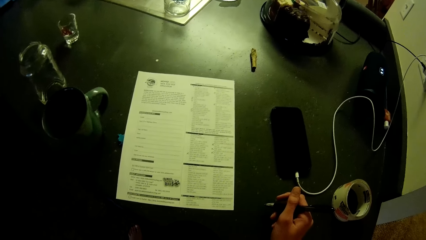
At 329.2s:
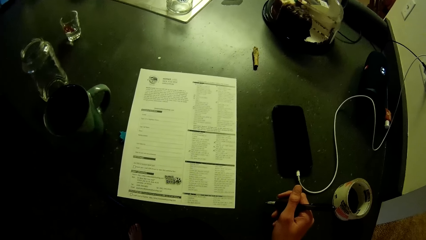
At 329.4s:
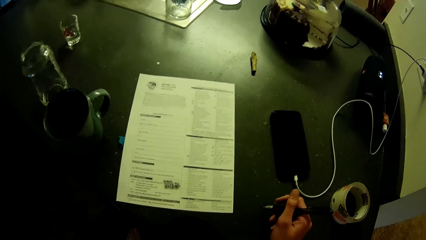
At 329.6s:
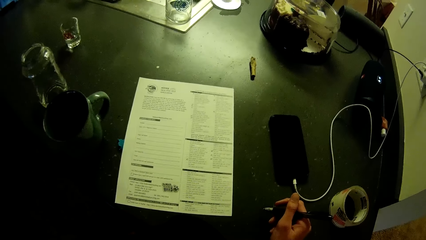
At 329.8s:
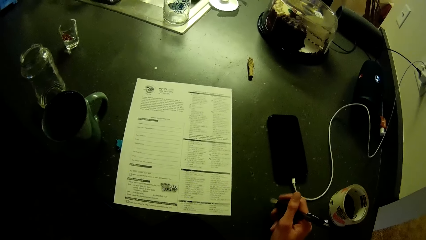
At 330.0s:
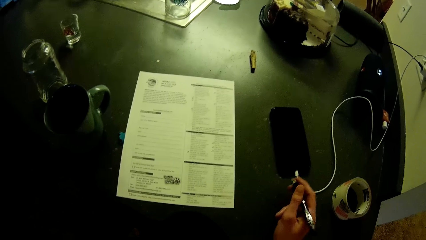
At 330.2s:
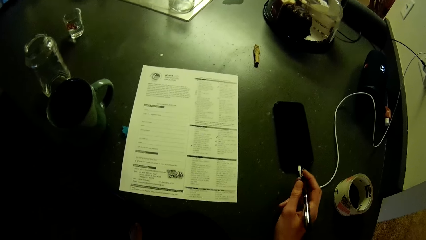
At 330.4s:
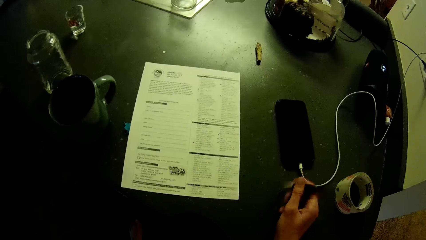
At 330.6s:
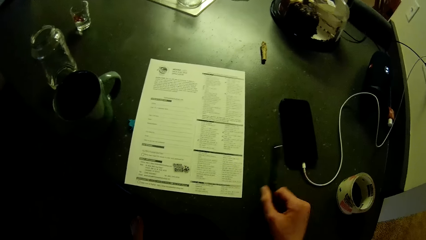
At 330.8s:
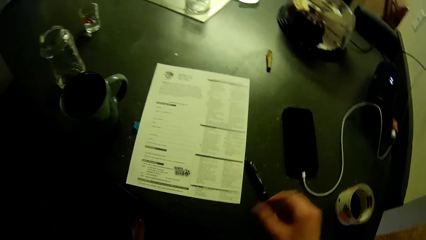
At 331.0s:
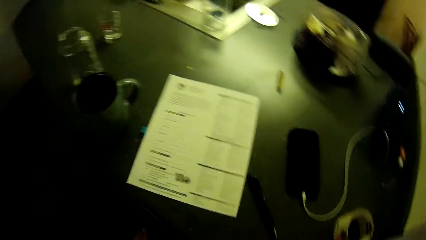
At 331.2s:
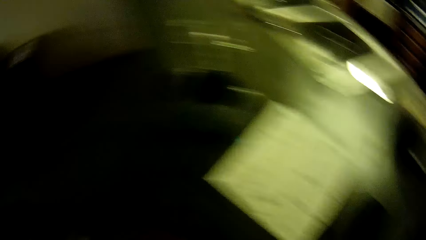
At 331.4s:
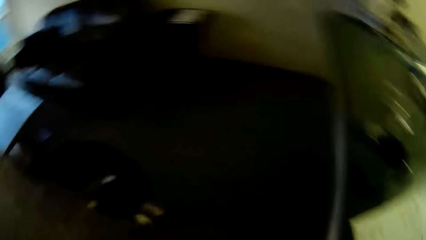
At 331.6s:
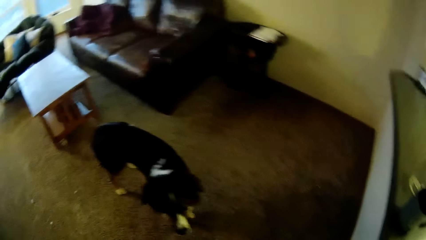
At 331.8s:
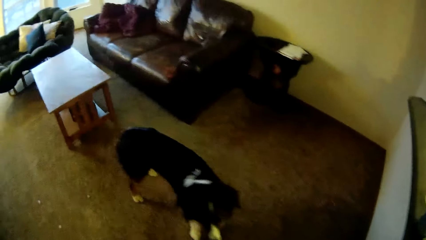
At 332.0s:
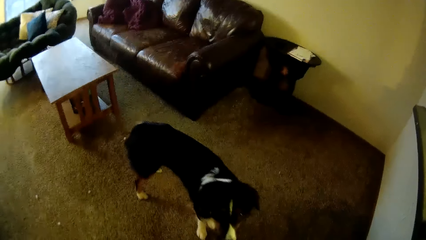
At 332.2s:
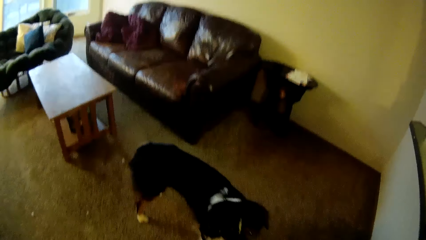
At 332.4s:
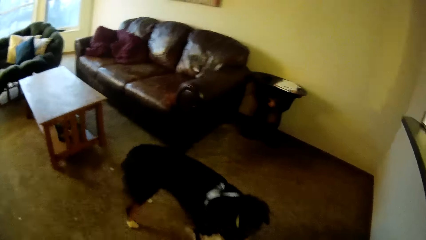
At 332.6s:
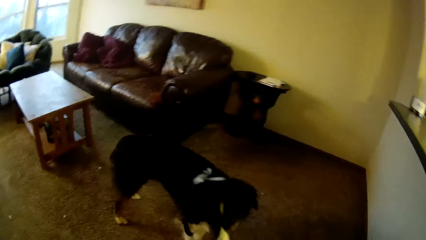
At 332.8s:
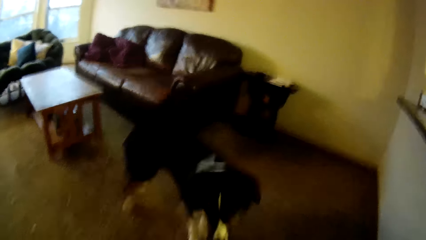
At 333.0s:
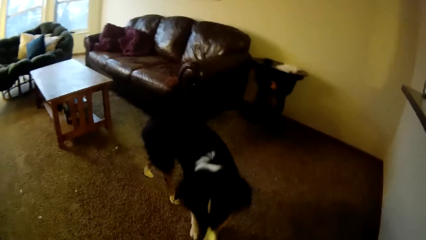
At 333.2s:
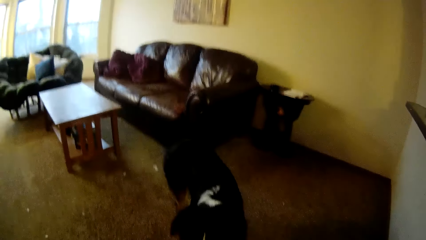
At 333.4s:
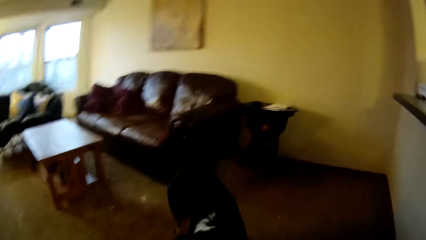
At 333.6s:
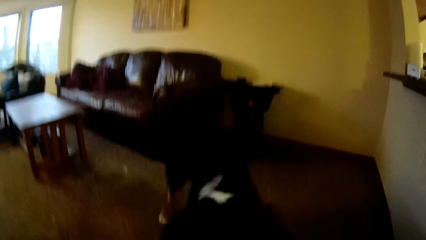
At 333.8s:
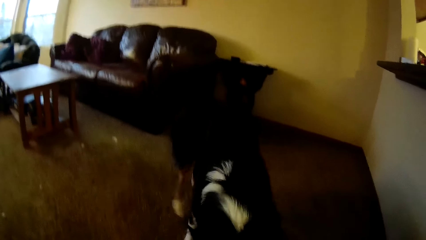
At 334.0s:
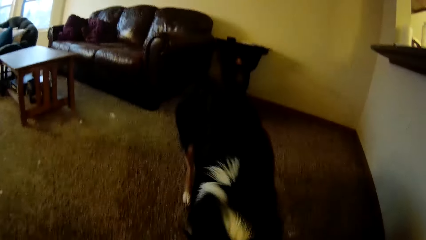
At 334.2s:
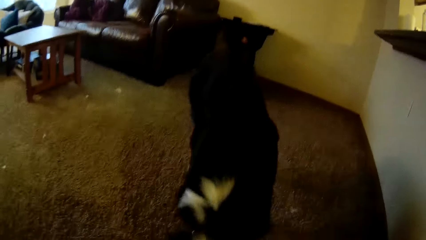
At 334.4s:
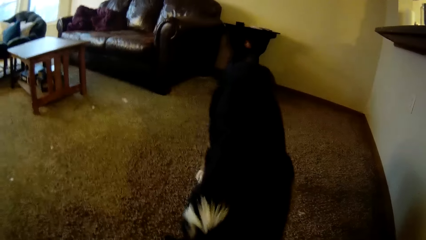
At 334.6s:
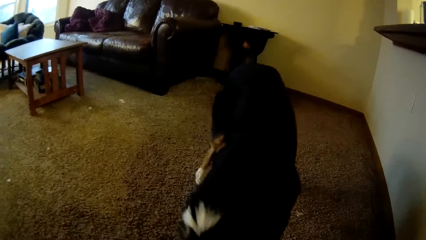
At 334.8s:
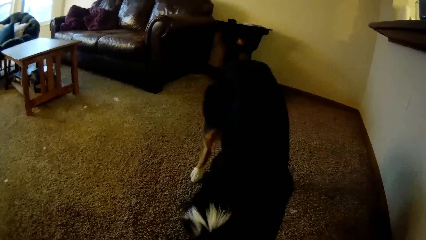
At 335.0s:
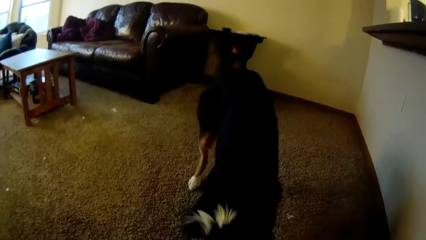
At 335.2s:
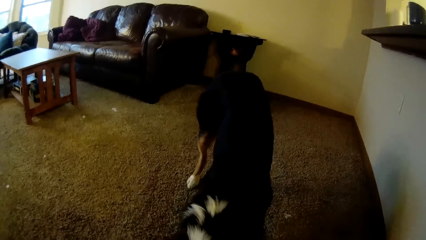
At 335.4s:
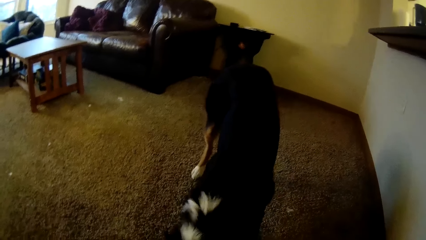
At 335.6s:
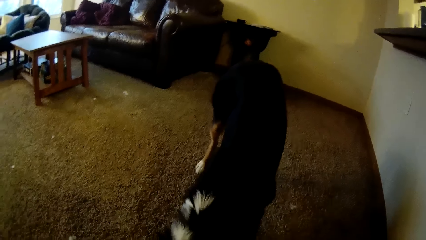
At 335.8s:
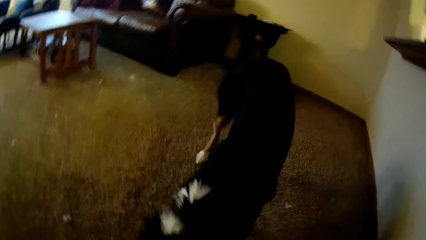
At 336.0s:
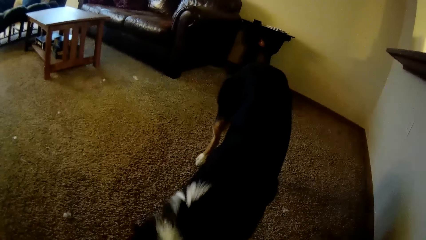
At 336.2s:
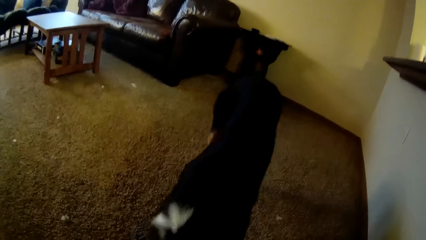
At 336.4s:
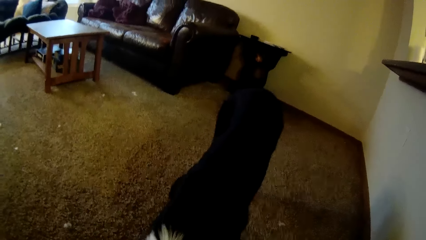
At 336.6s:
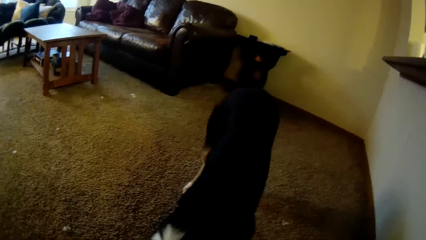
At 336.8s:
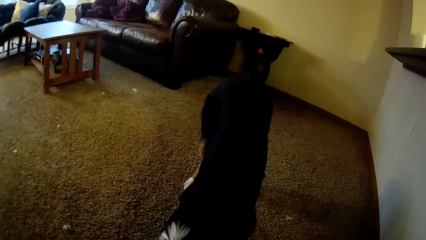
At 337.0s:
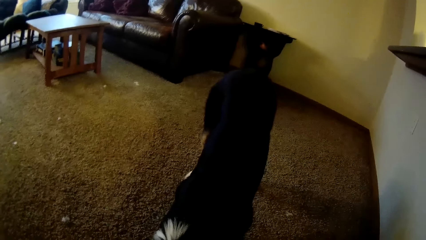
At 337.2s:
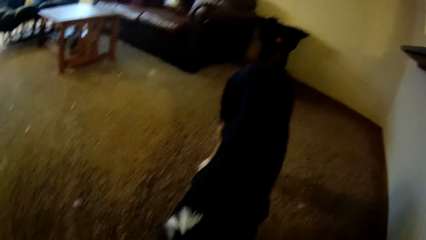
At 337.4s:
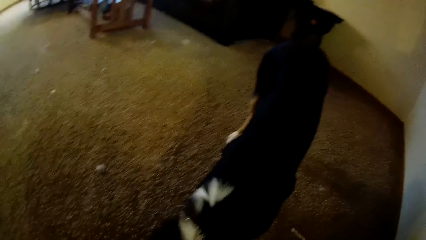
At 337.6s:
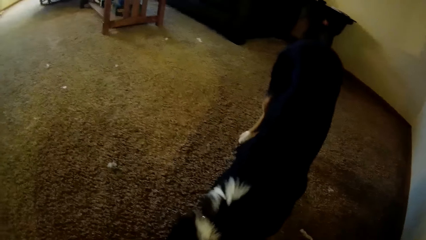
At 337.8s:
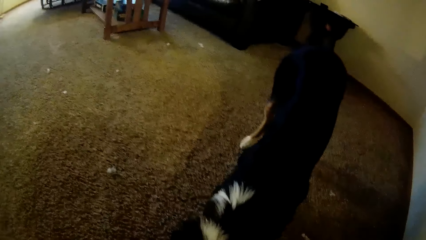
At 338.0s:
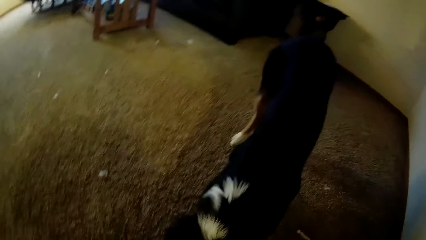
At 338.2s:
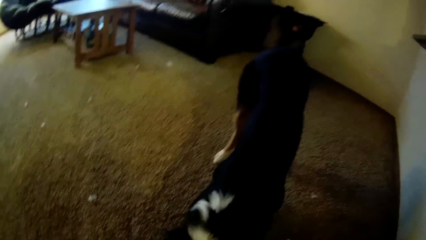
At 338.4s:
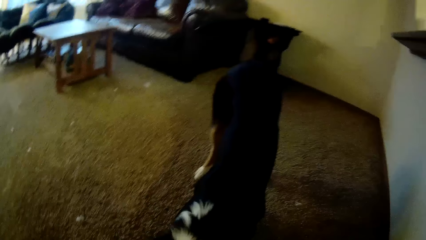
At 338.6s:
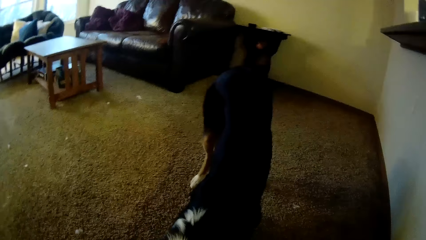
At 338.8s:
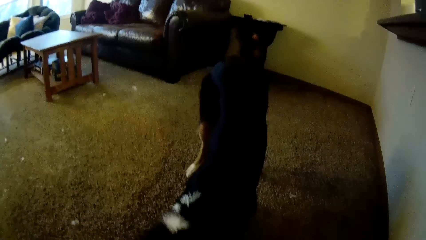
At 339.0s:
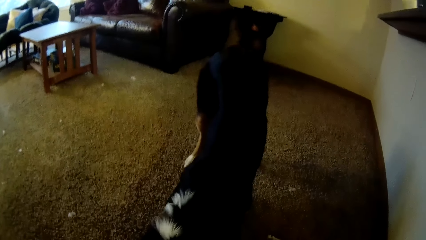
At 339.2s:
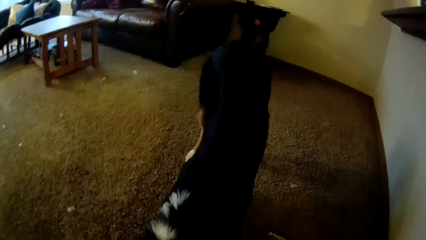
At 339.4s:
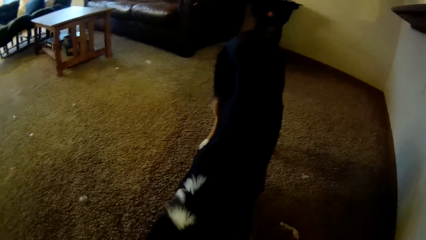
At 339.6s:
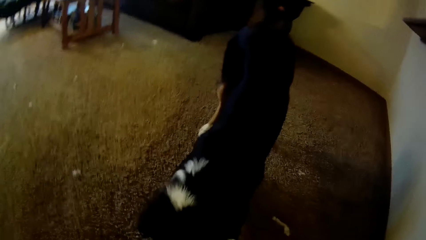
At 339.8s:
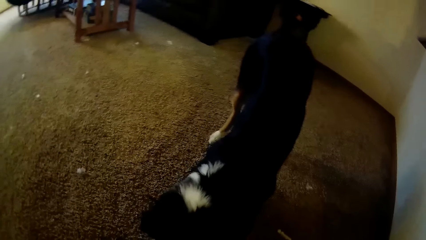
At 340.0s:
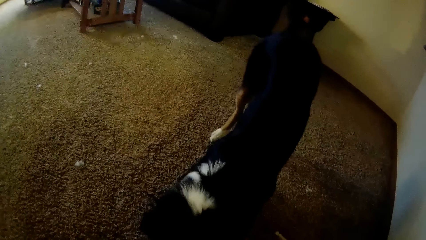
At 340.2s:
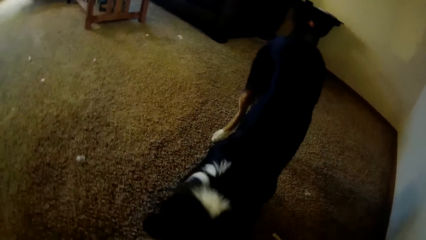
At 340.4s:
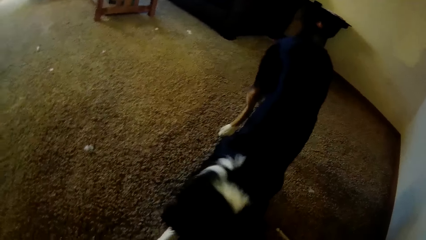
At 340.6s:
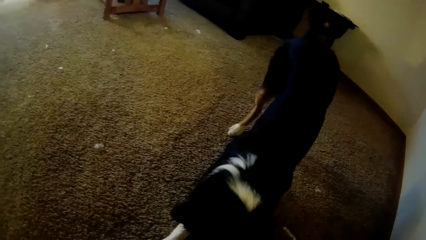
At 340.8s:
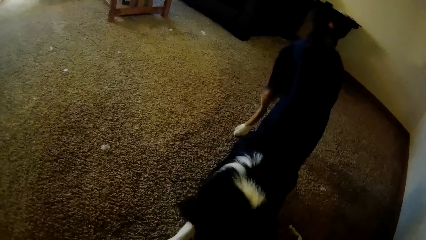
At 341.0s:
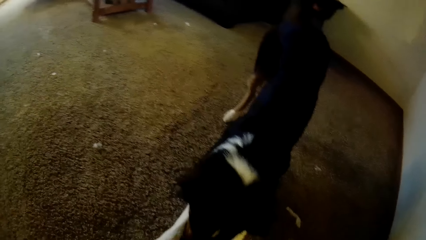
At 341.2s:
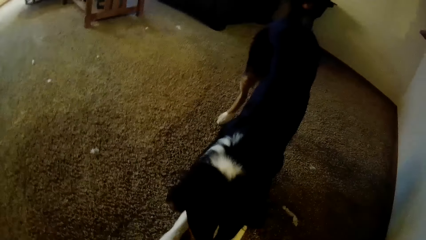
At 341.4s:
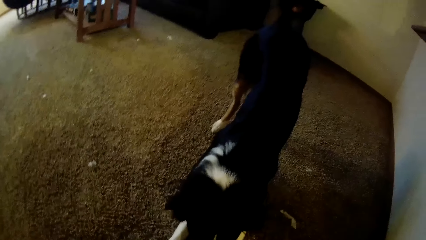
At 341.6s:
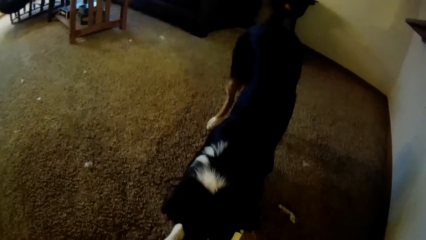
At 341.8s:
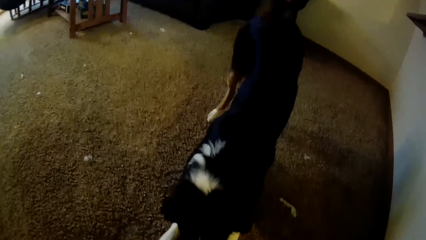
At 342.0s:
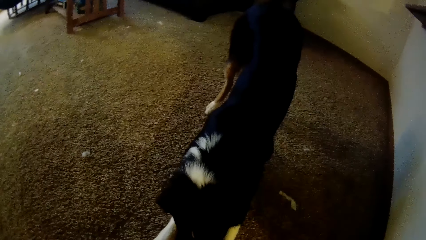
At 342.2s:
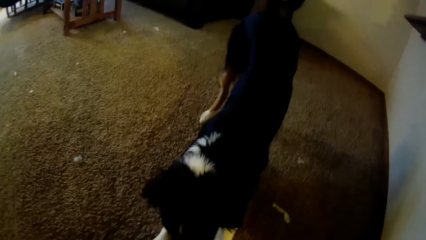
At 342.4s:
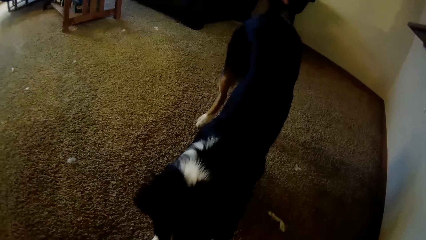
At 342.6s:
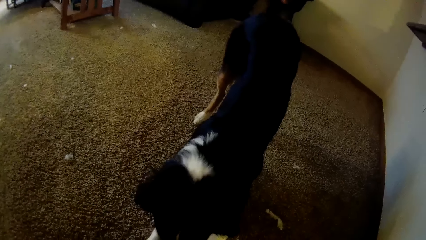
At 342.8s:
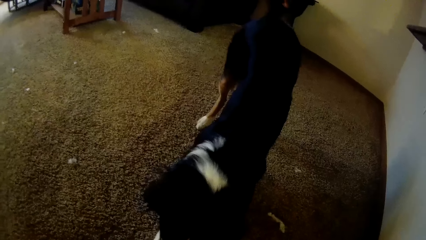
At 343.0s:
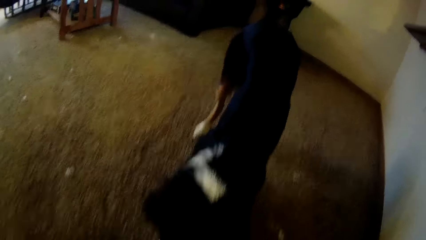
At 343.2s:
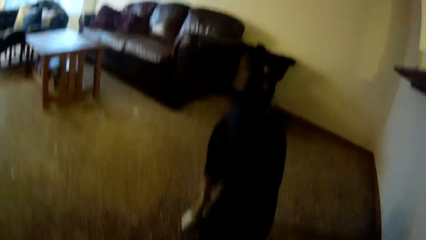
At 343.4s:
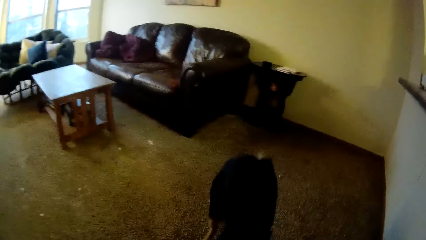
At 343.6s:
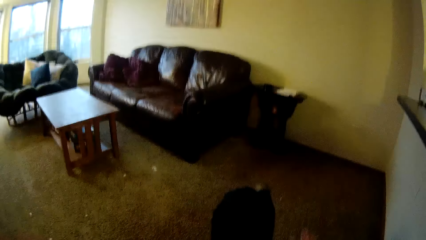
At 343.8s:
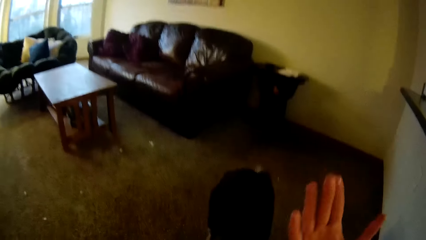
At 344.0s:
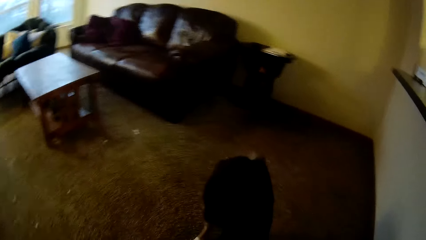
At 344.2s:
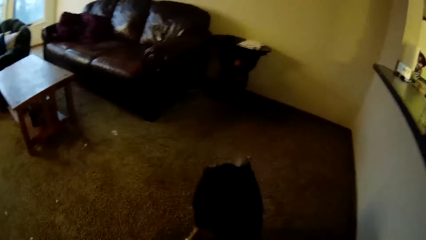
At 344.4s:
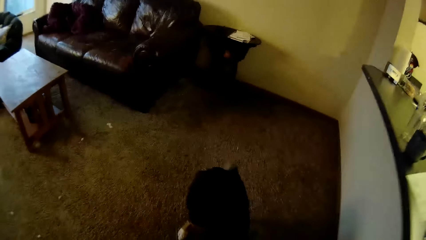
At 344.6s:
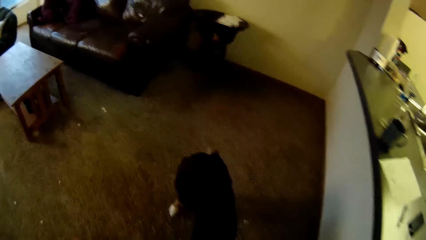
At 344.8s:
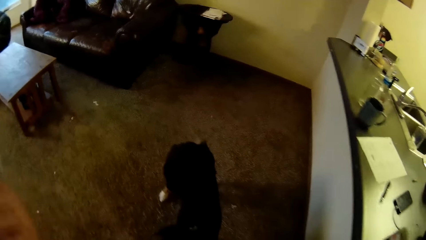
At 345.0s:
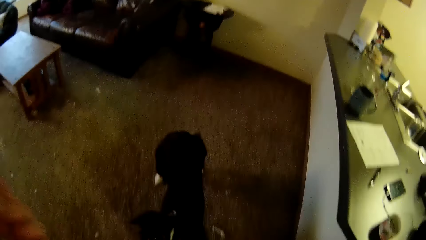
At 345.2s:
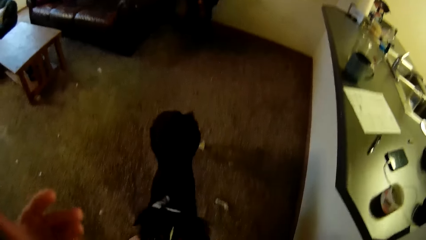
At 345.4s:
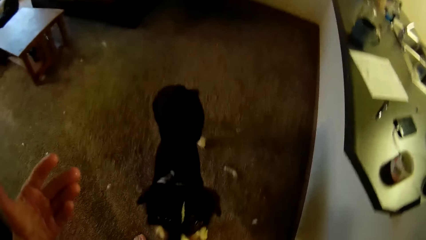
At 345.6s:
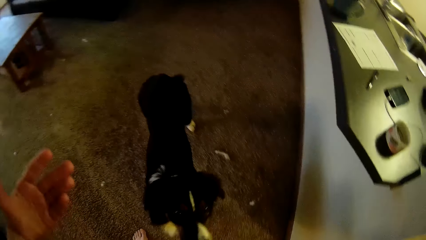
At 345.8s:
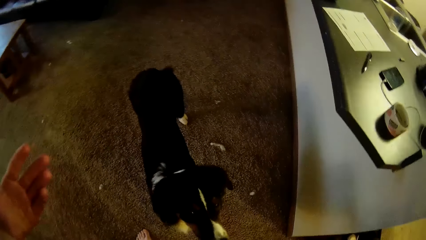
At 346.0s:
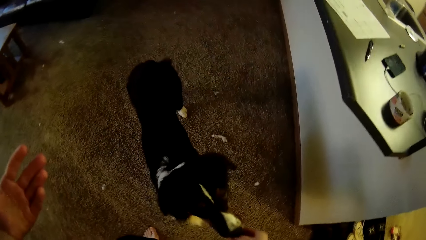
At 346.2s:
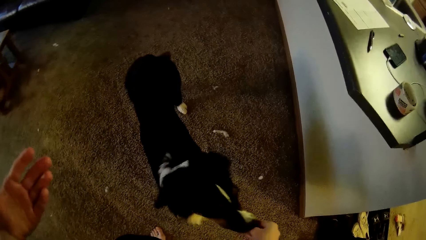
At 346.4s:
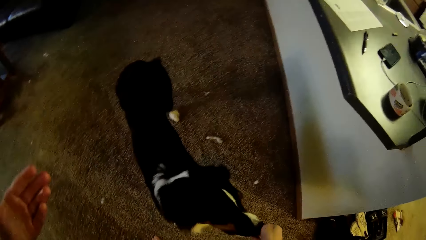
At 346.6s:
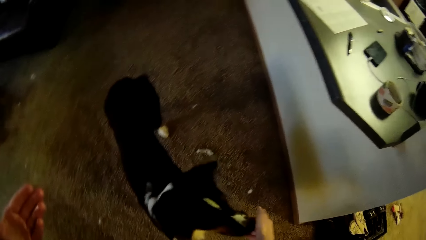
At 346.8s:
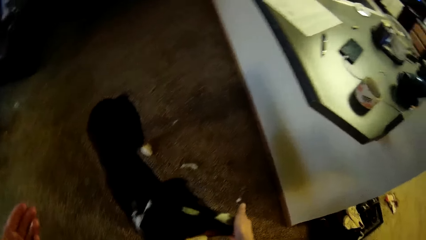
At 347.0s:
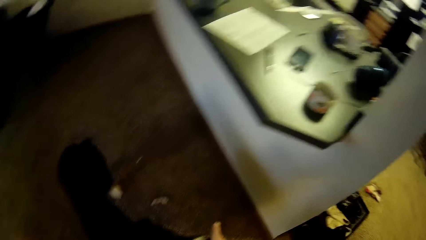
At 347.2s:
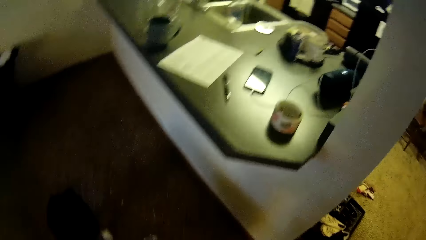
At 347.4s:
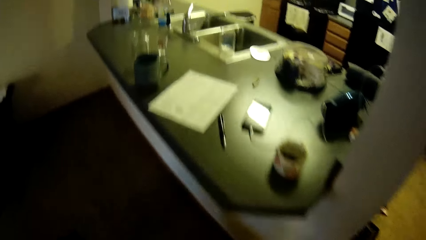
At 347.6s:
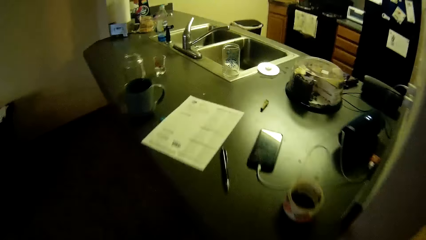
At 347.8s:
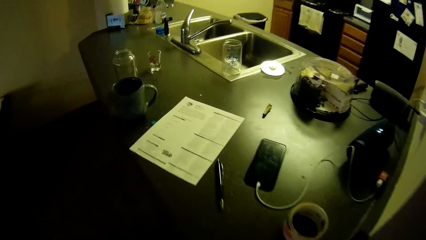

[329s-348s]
The camera wearer drops the pen on the kitchen slab or countertop. They walk closer to the dog on the floor. They train the dog in the living room. They stare at the dog. They lift a hand, lift the other hand, and stare at the hand. They feed the dog with the other hand. They go to the countertop.
